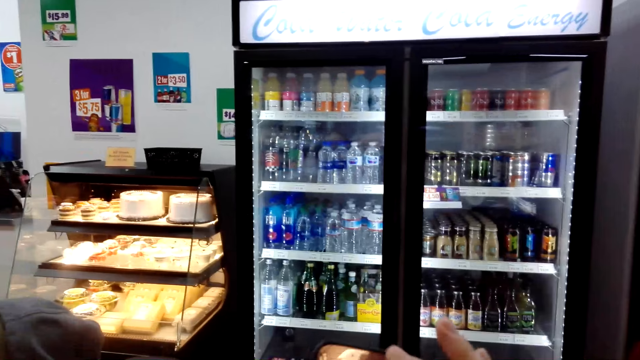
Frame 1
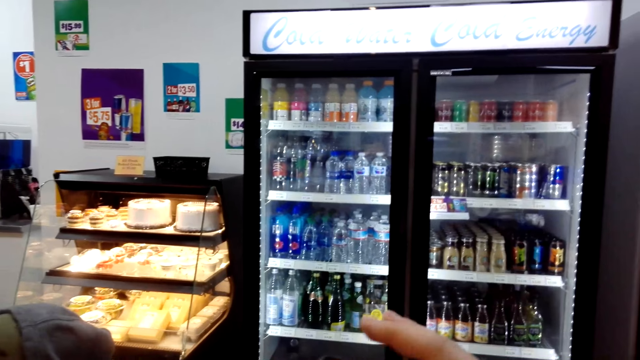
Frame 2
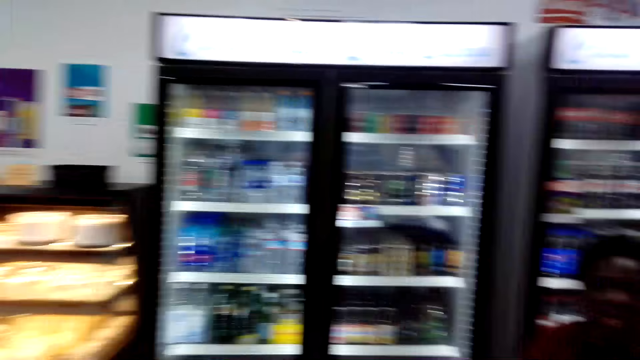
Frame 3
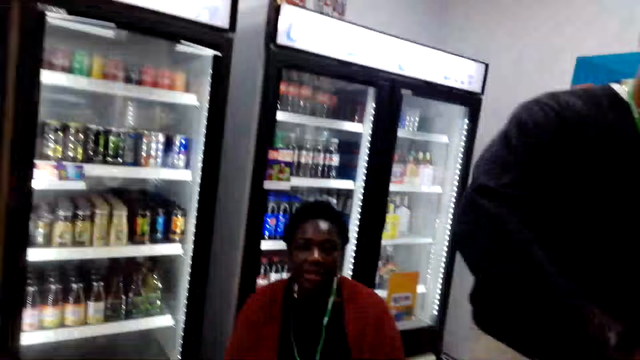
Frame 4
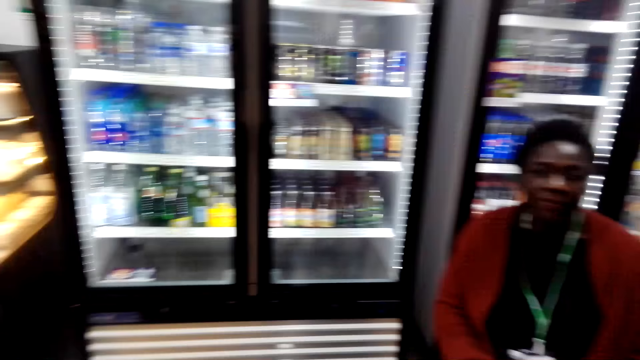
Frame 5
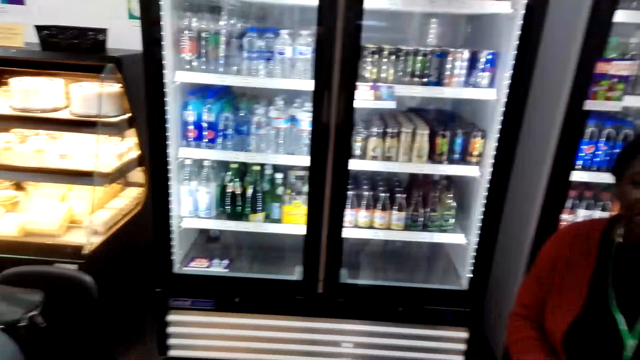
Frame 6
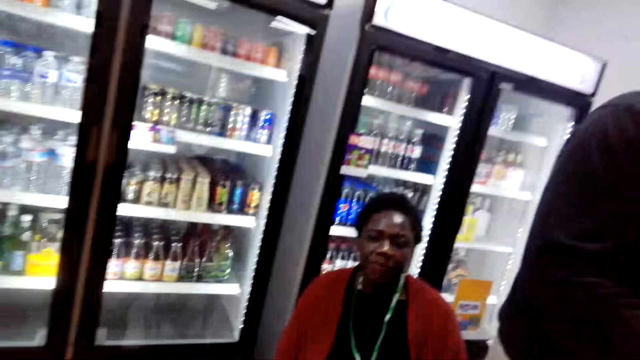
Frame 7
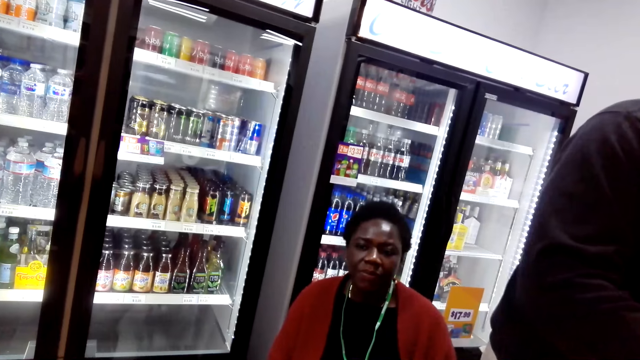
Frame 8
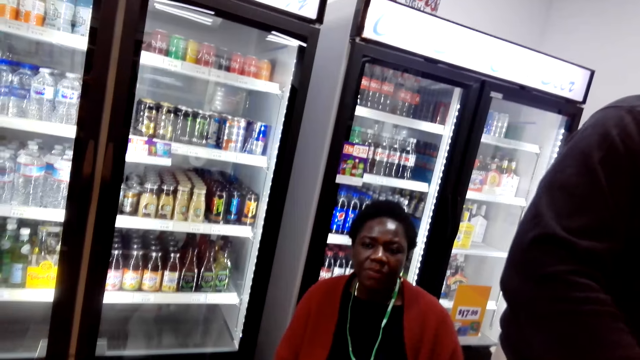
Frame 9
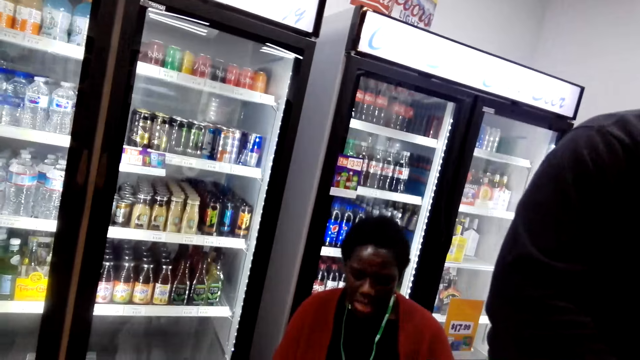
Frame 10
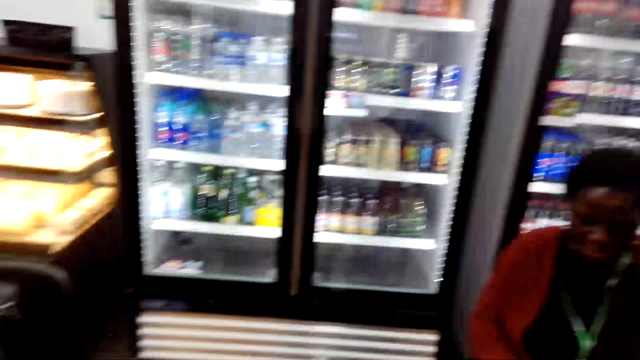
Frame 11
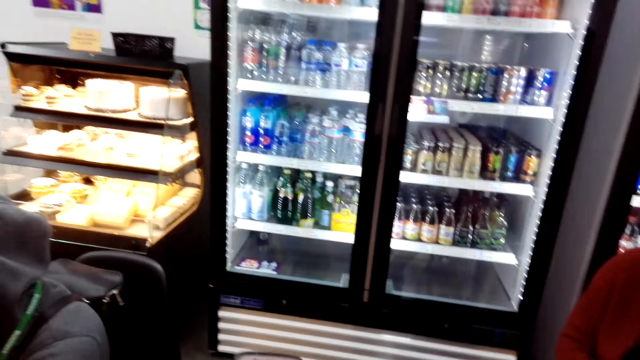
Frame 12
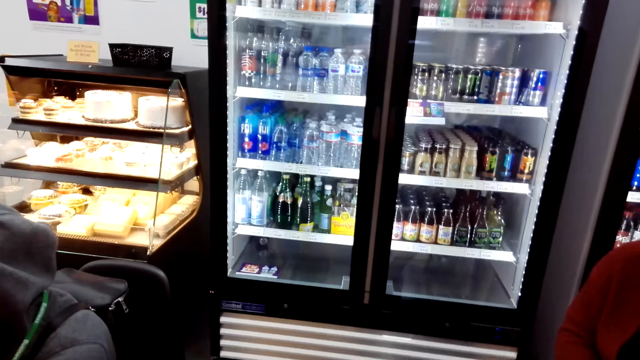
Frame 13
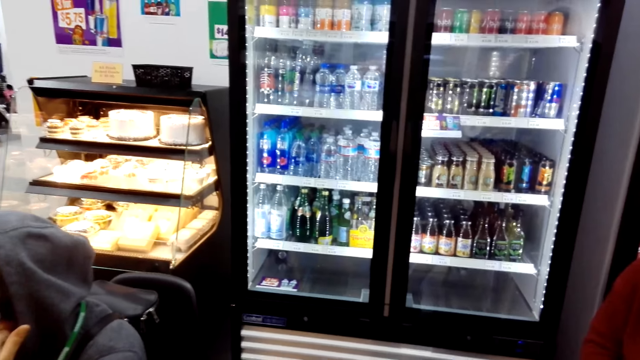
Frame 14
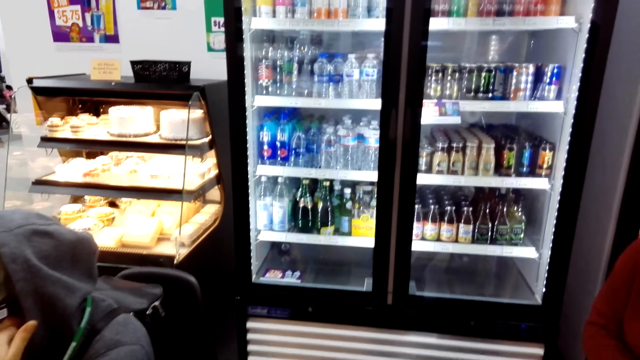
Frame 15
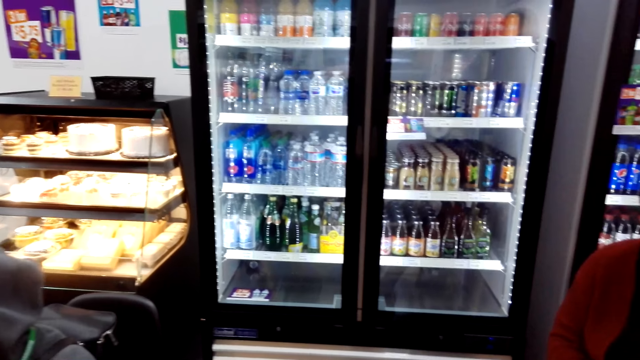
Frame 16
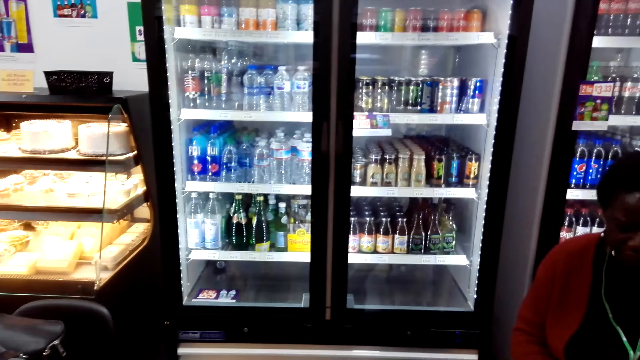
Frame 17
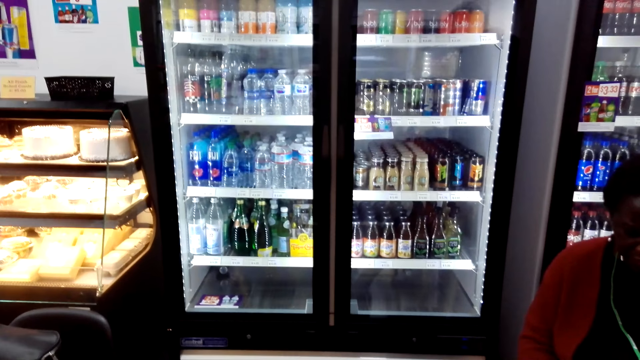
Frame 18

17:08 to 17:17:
The camera wearer converses with a woman. They move the camera around. The woman converses with the camera wearer.

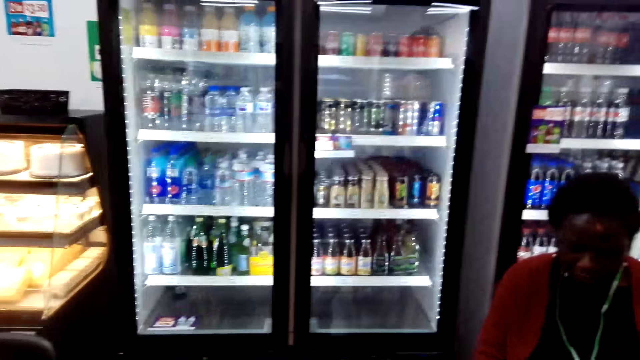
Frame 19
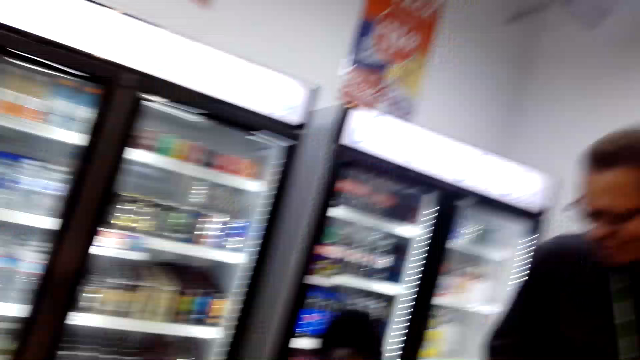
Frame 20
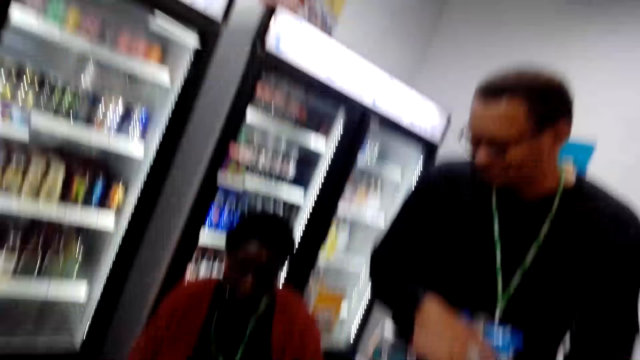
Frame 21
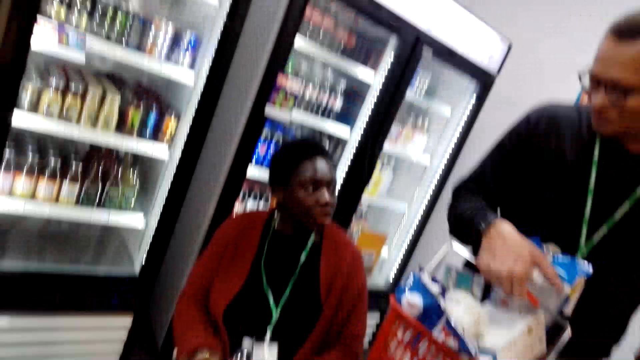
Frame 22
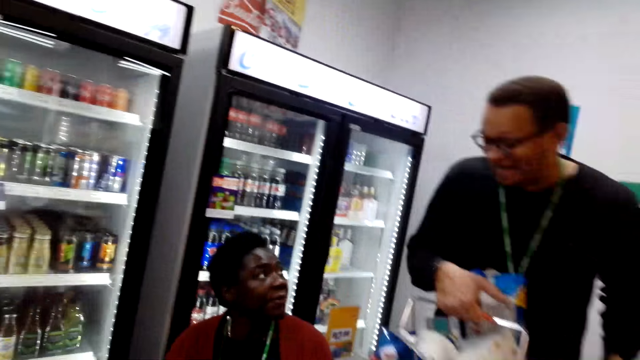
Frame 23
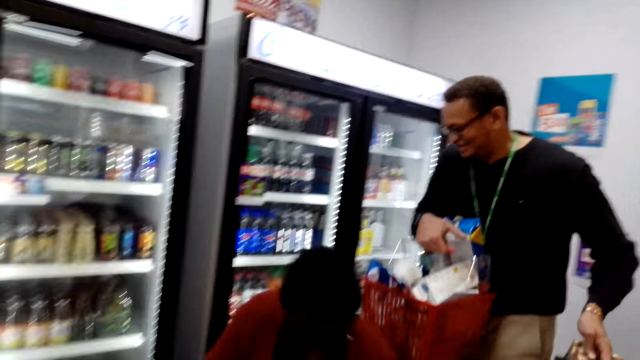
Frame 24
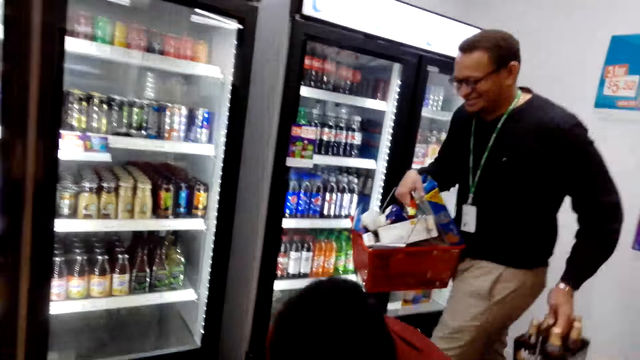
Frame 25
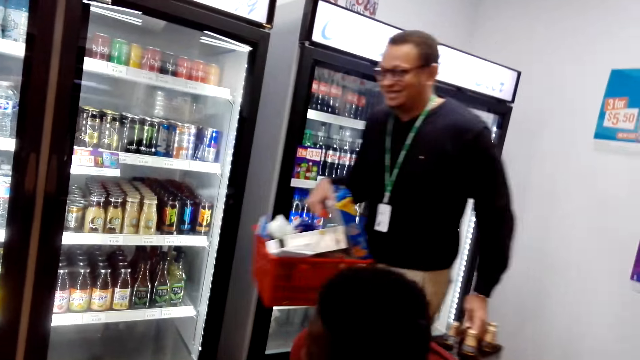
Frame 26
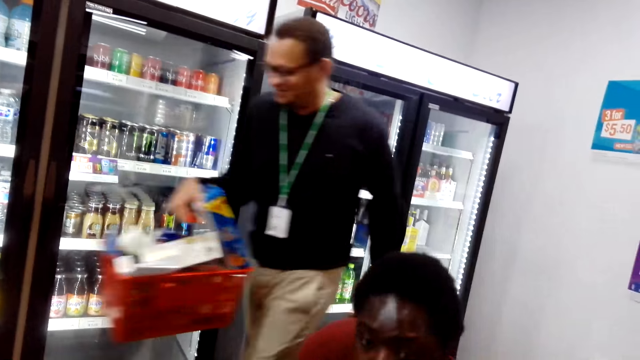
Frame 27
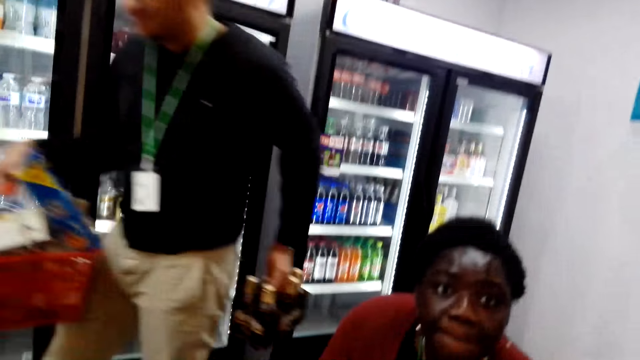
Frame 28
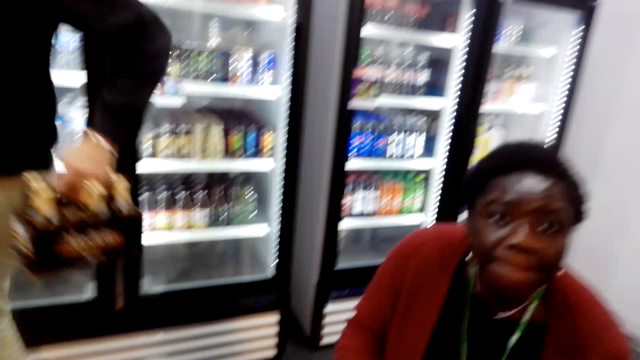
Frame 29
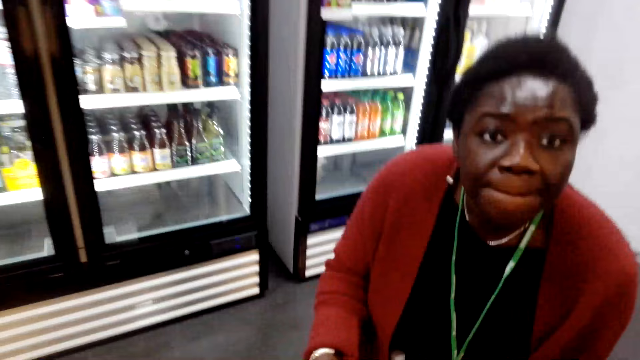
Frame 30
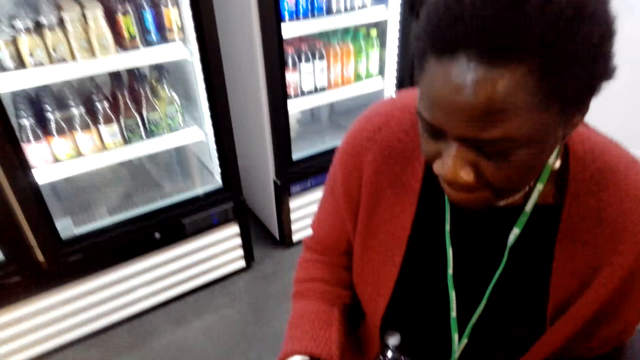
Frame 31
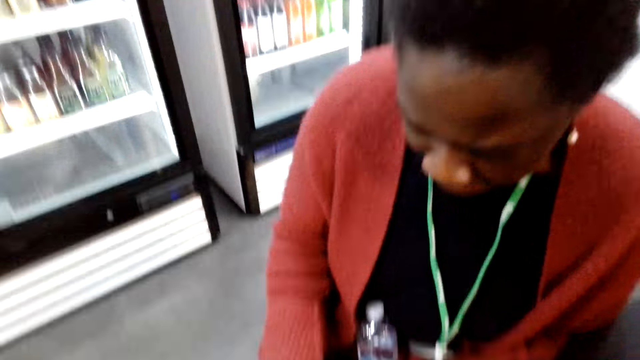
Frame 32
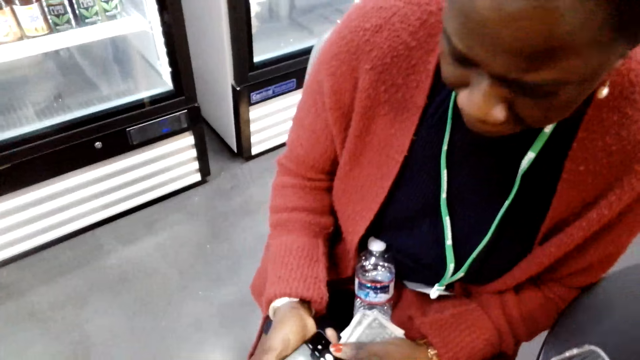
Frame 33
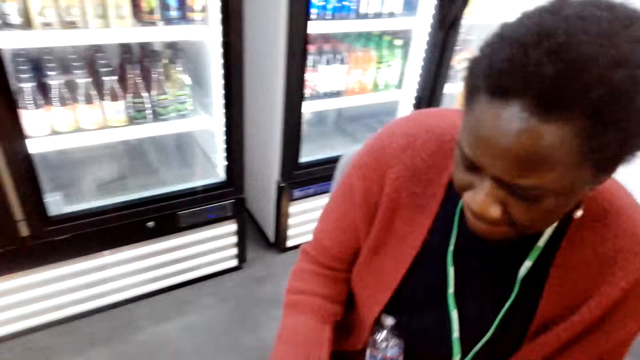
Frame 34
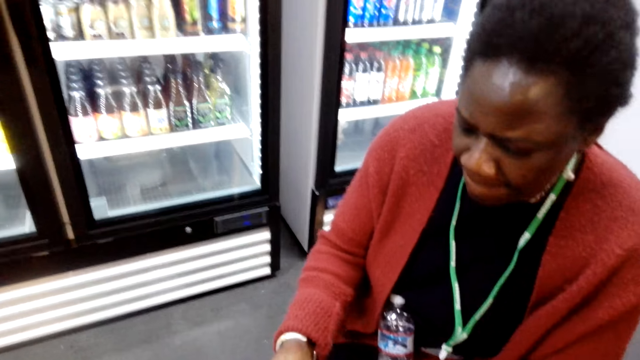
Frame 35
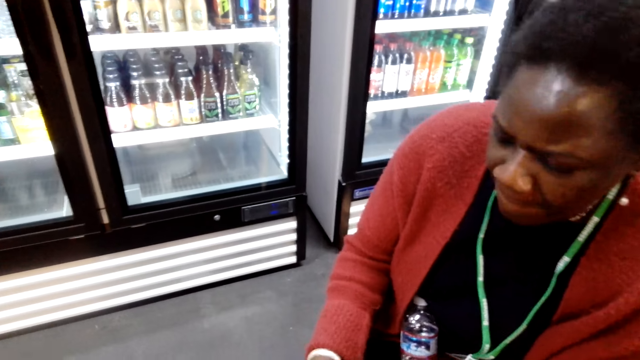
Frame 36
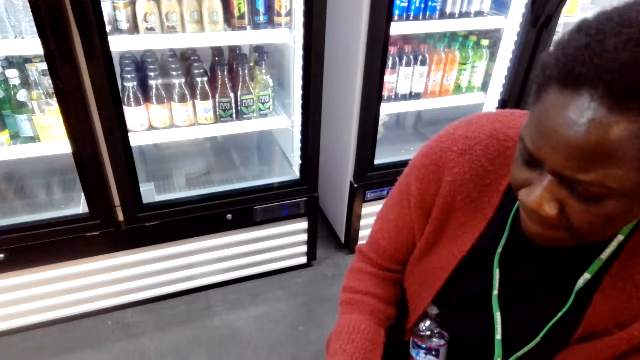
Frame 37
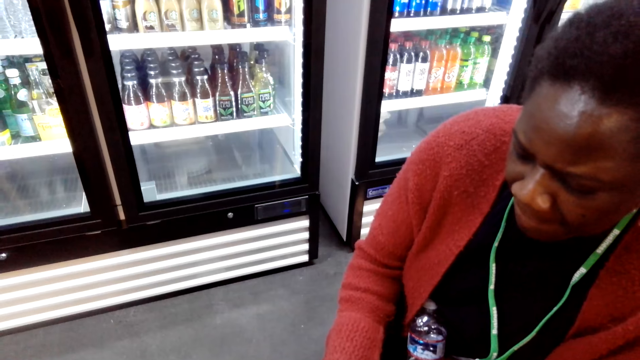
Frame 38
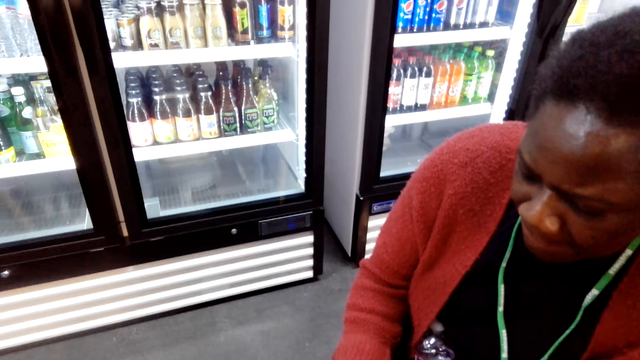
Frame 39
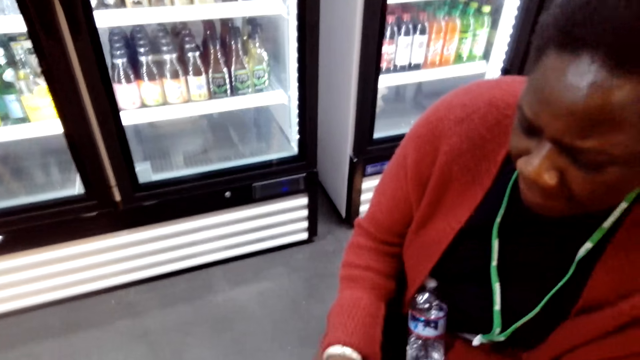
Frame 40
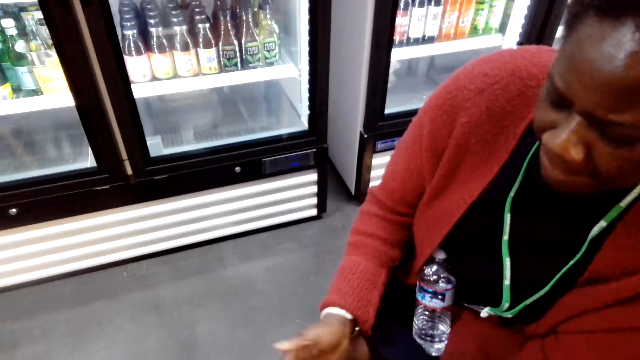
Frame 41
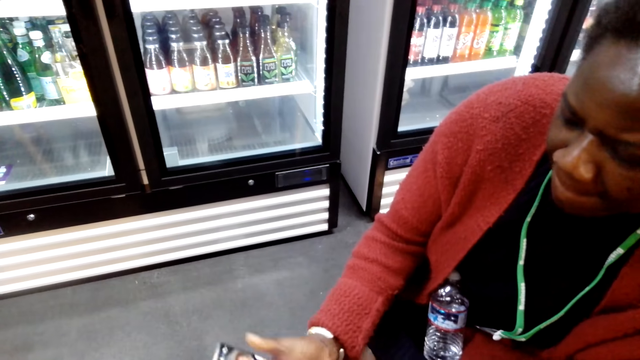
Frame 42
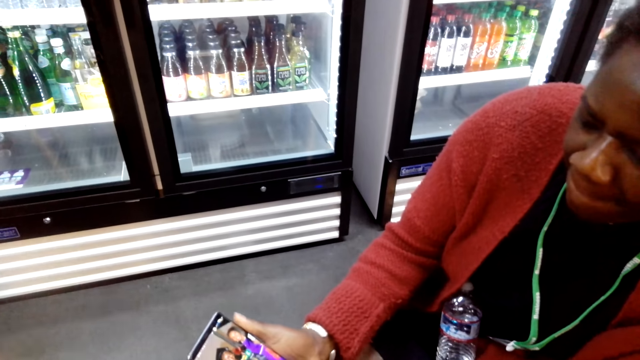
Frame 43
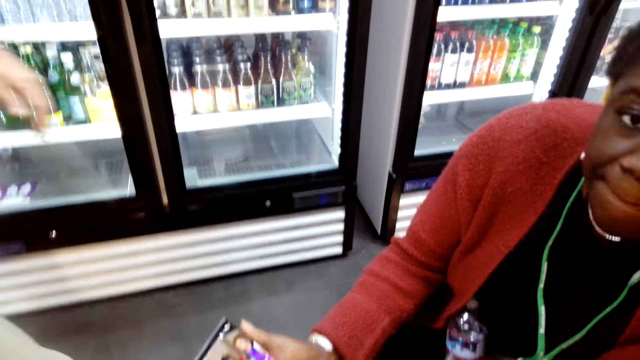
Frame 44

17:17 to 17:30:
The camera wearer moves the camera around. They look around the supermarket. They converse with a woman. They look at the woman. They move the camera around. The woman uses her phone.
